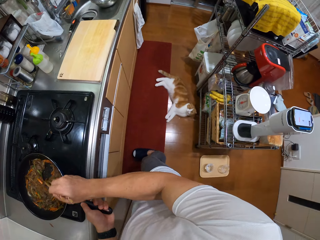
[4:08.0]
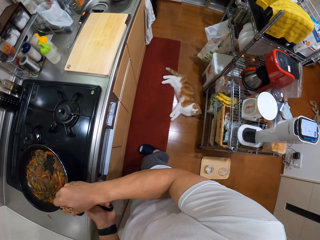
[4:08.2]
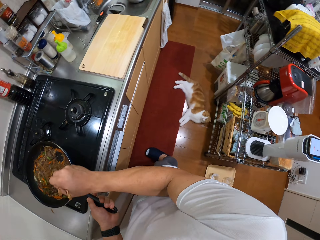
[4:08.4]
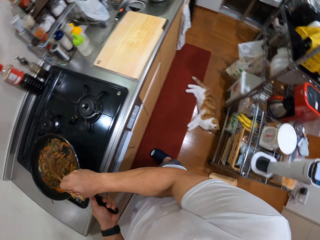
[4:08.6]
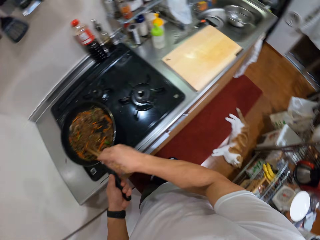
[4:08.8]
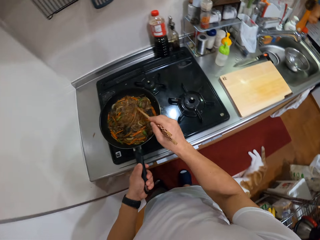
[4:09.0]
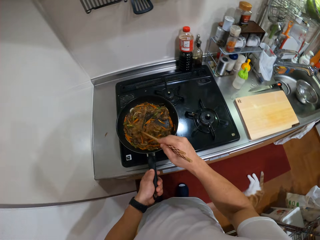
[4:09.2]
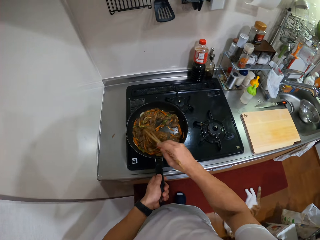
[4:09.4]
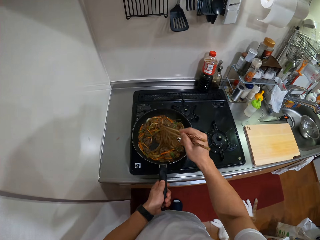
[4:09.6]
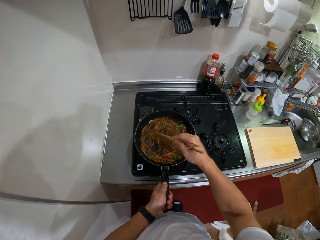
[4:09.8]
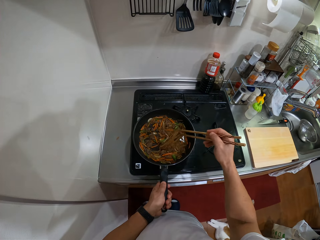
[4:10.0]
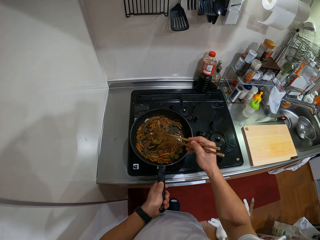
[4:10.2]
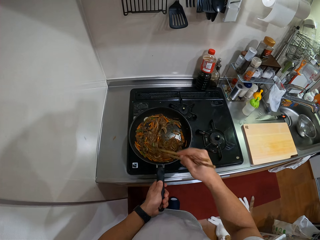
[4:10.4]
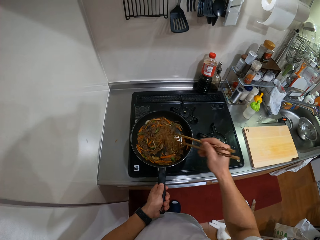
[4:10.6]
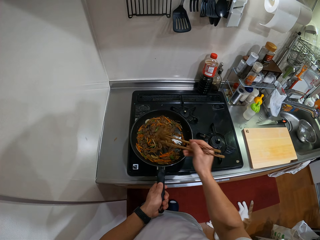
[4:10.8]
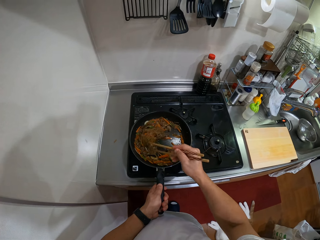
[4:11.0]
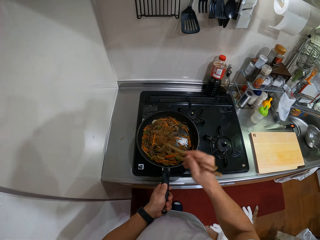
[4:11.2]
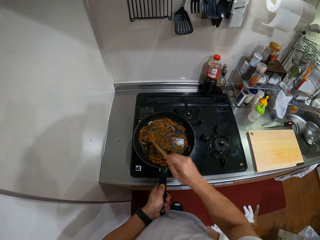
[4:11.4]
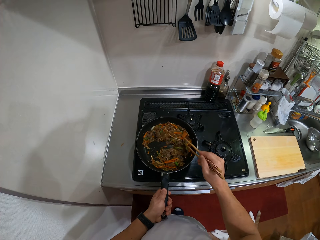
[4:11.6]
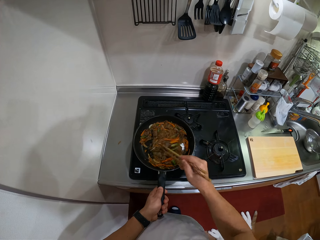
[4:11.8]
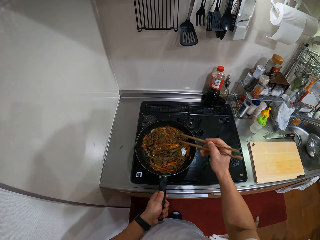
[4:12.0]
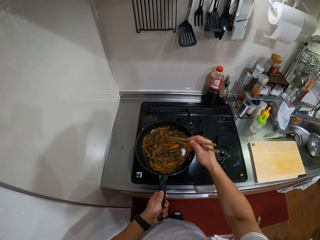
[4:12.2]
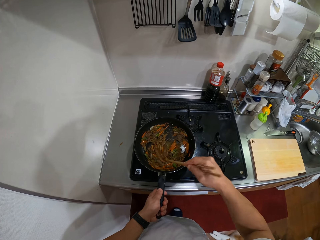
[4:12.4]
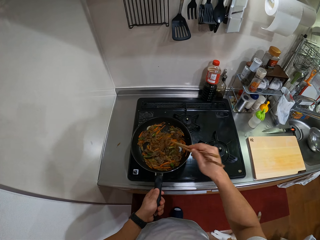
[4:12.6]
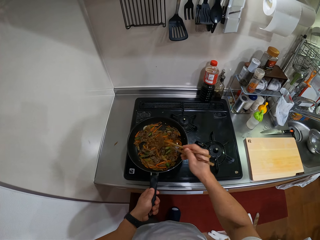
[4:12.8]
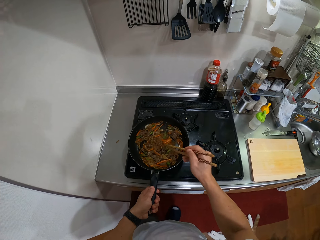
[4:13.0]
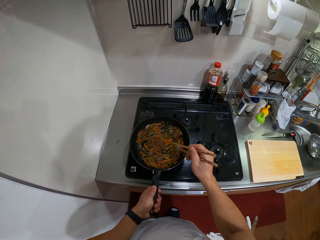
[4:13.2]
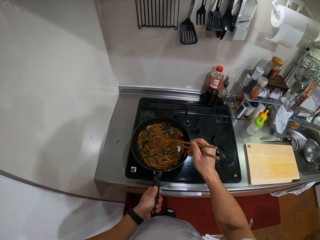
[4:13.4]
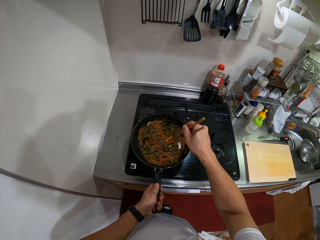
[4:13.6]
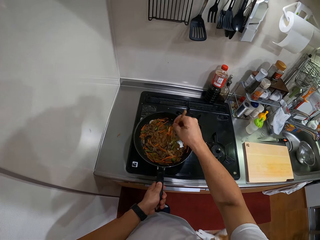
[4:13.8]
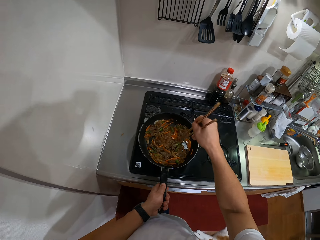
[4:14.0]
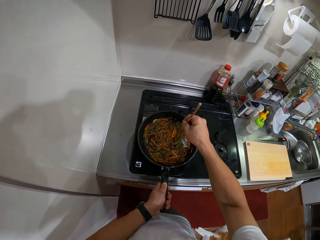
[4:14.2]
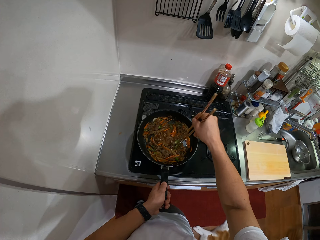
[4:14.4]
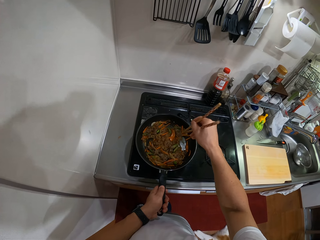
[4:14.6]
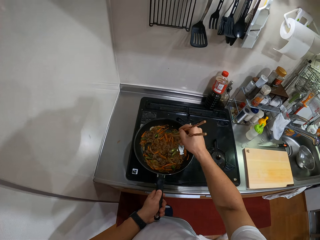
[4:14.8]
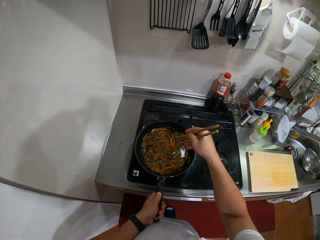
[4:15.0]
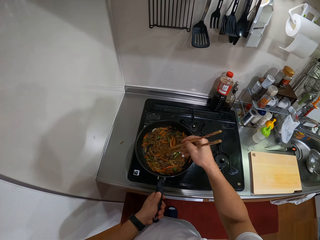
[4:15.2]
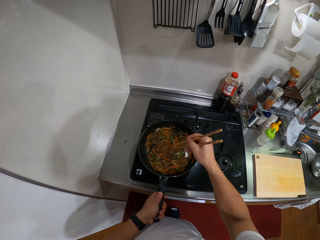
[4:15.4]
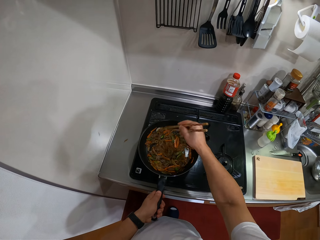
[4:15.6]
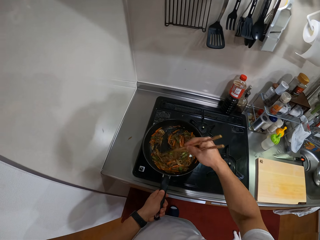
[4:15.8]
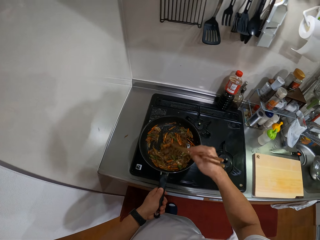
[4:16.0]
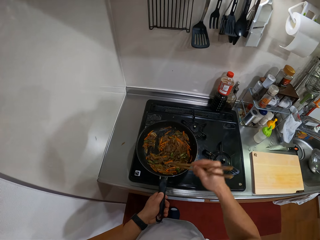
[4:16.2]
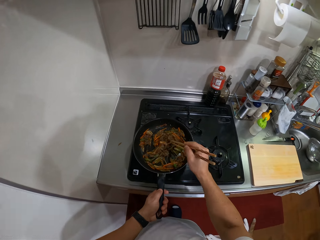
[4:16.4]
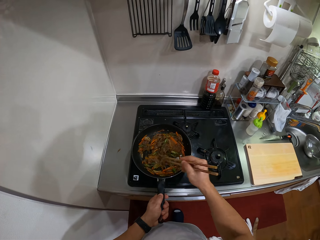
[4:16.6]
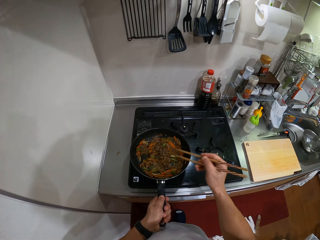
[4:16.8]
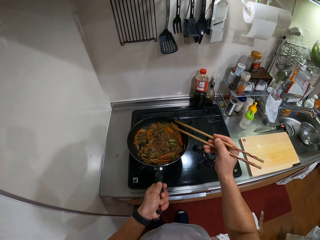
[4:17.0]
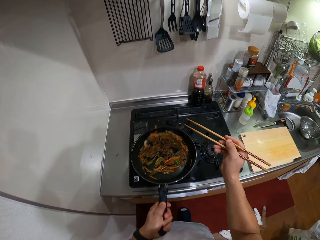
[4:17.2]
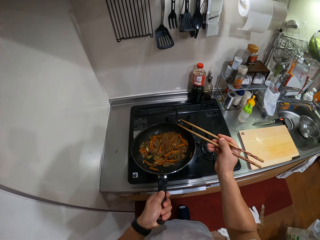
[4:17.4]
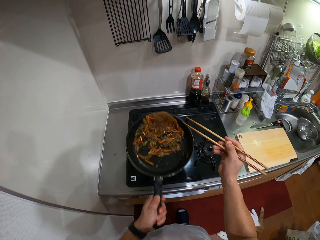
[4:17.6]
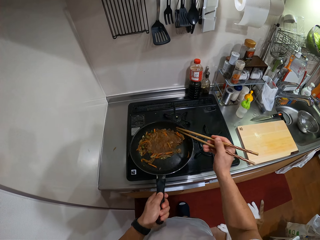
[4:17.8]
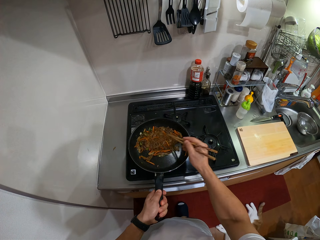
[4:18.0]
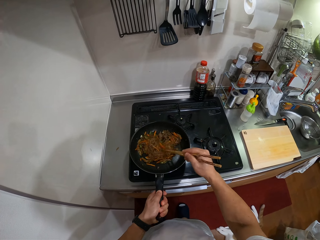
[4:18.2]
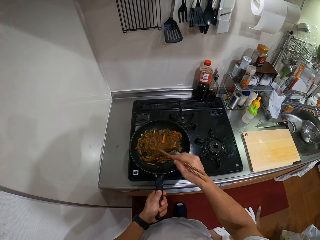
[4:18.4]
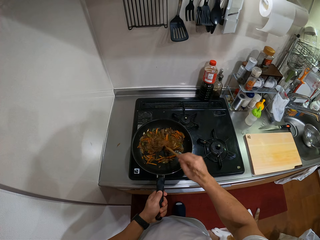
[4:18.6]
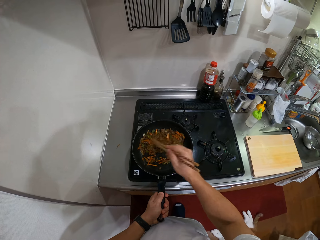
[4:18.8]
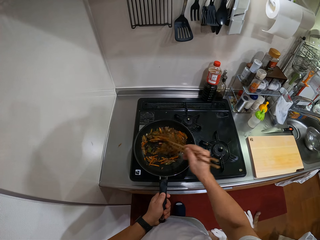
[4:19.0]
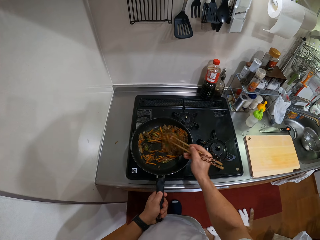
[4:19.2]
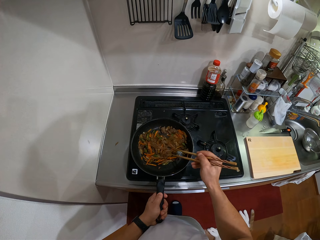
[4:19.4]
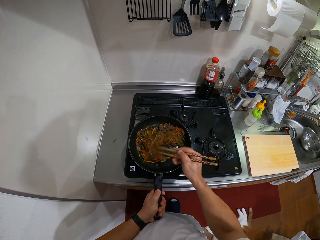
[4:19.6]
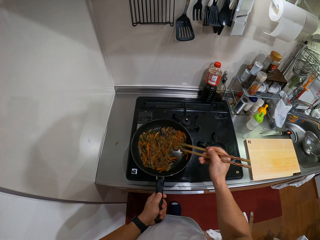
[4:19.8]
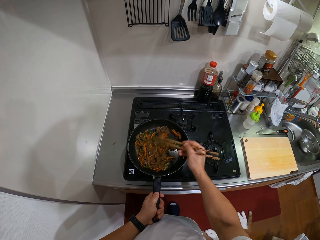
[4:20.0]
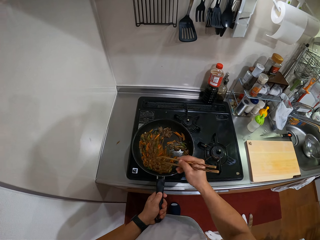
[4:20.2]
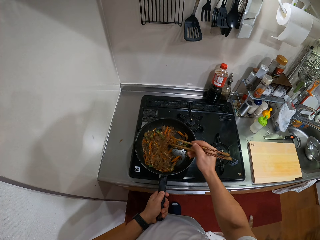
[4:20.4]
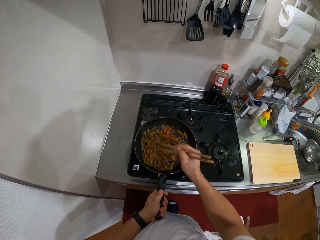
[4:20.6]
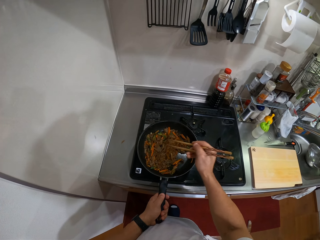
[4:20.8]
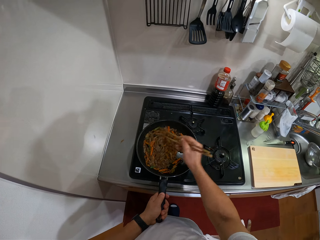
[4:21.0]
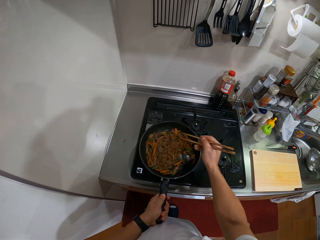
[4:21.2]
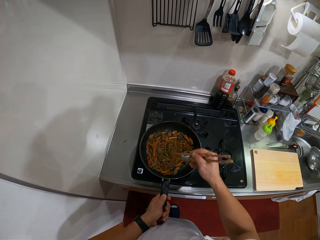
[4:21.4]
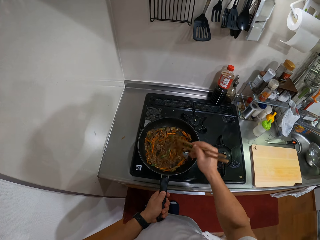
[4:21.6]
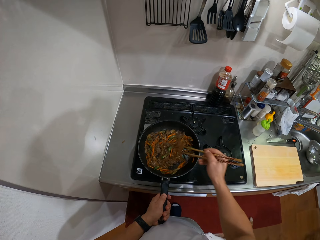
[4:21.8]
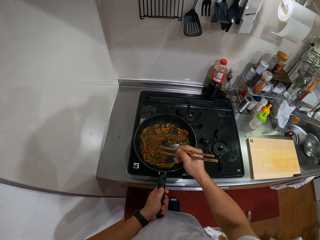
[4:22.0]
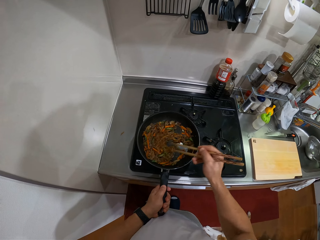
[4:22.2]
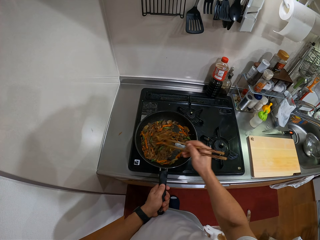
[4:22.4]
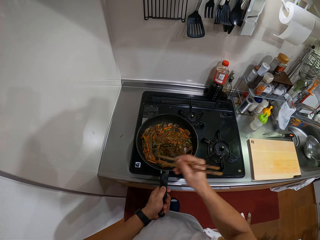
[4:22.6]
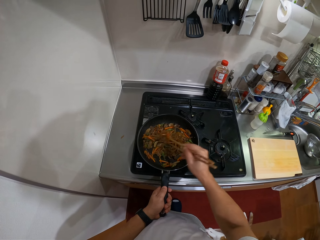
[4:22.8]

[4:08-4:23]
The camera wearer looks to the side. They stir the food. They throw the pan up and down. They place the pan on the cooking stove. They stir the food.

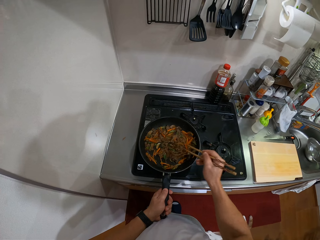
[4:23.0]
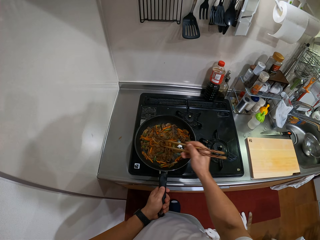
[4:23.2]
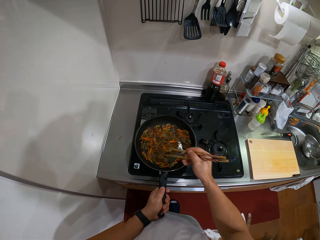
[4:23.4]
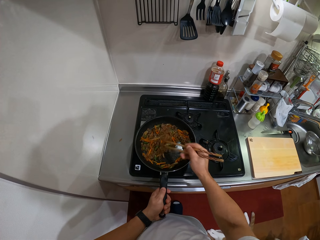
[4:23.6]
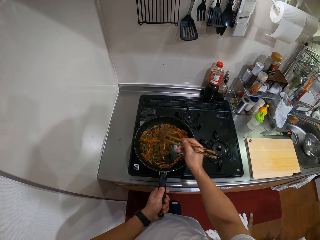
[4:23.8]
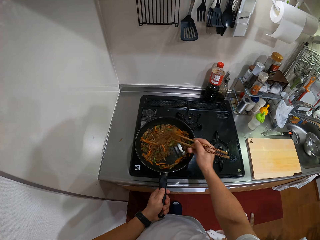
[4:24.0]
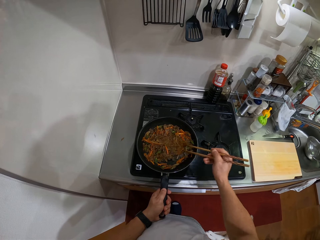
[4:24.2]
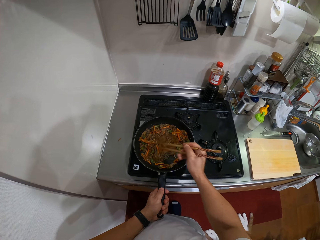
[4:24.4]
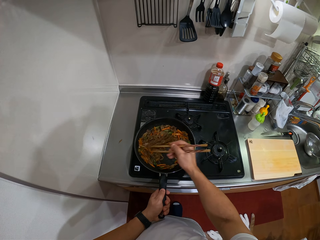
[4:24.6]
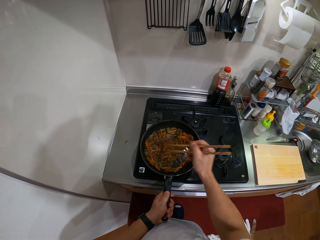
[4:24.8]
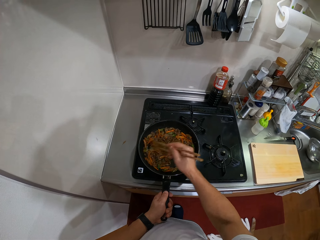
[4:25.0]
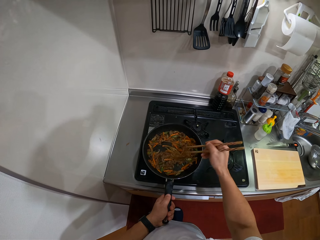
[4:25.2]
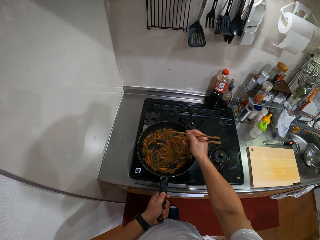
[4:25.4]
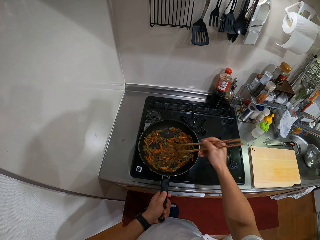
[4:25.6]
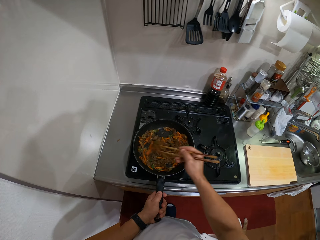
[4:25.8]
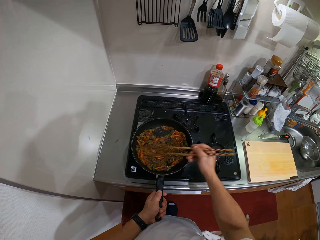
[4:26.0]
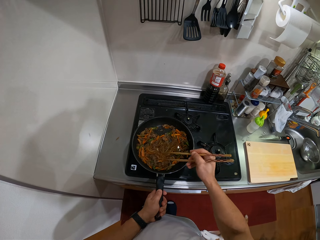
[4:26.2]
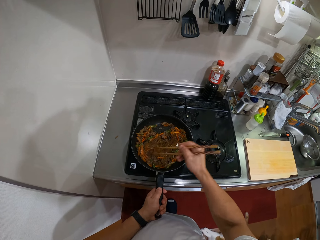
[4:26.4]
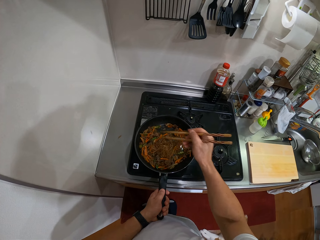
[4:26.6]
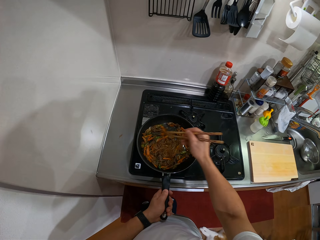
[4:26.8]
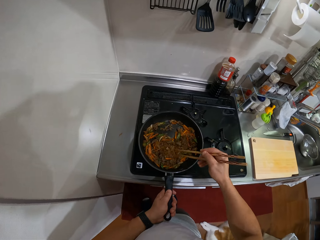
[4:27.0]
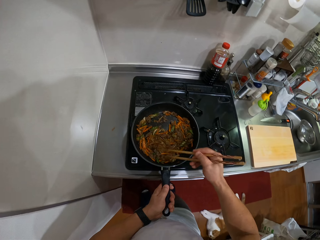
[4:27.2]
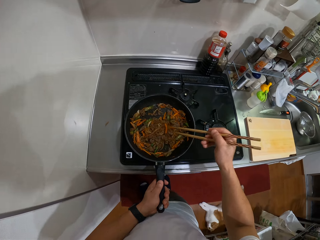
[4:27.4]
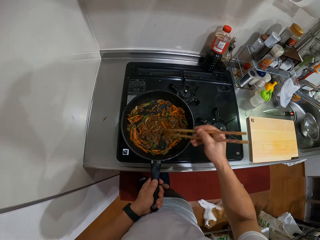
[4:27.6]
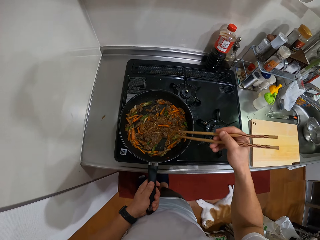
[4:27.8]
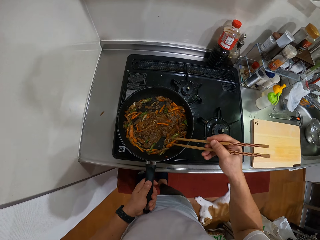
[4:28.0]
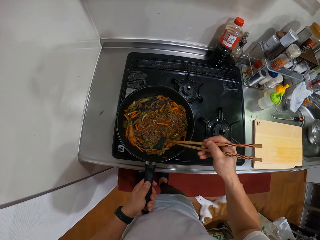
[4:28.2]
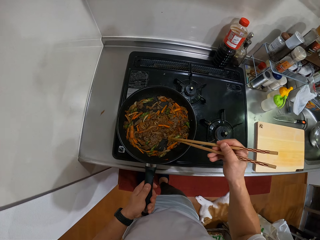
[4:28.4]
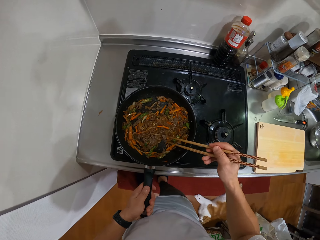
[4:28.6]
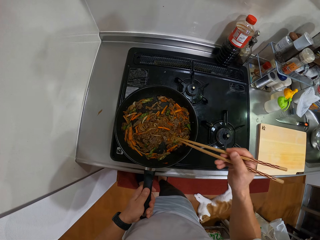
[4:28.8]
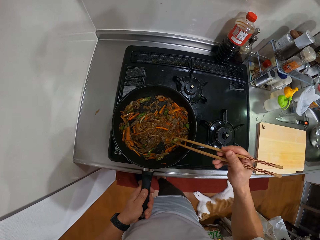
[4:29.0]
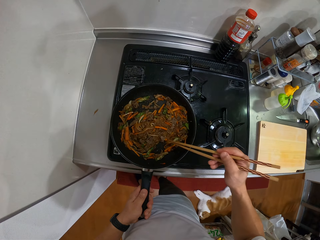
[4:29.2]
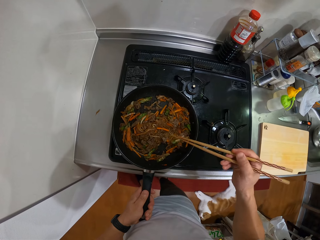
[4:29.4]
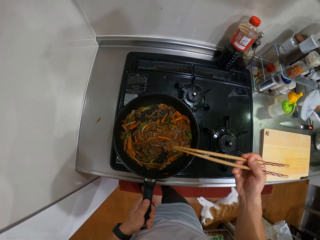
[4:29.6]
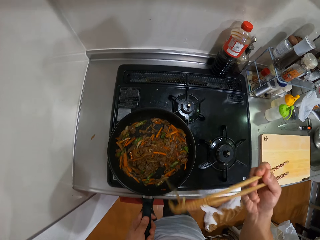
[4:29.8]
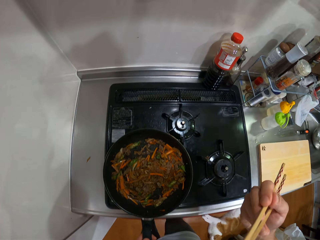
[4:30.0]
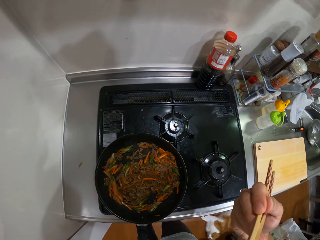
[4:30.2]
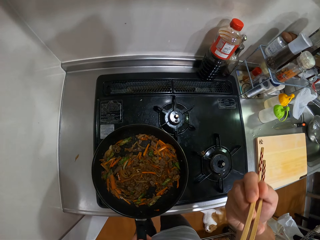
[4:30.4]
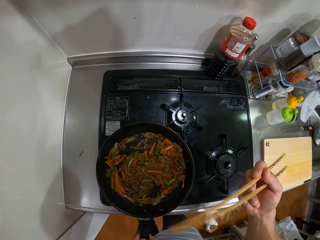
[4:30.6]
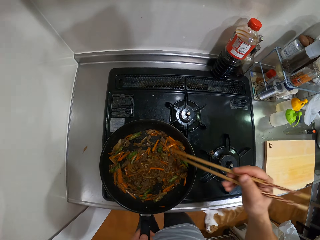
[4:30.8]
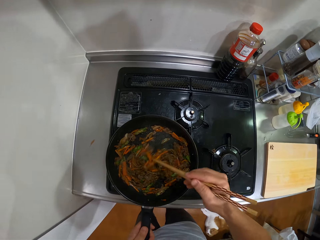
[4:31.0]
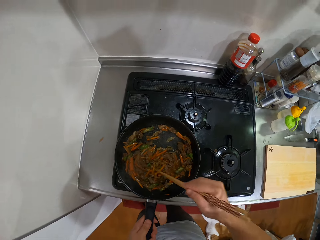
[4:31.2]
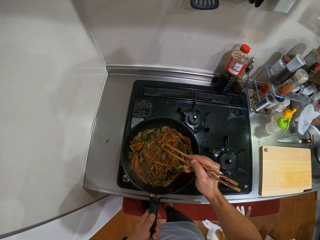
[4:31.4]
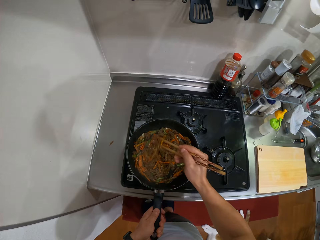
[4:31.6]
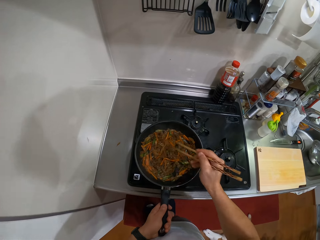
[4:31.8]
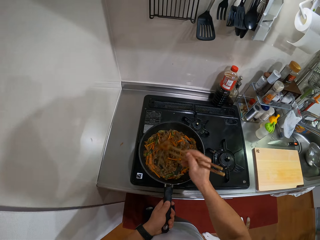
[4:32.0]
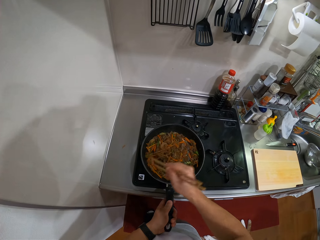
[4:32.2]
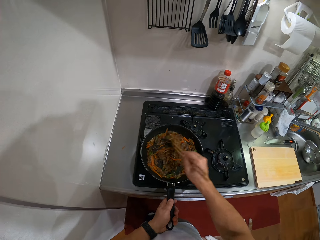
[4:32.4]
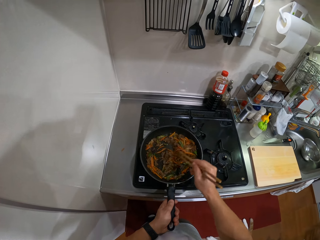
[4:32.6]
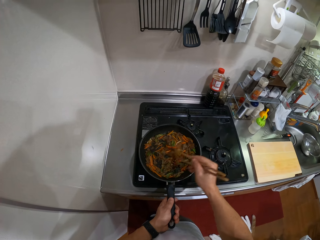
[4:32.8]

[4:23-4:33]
The camera wearer scoops food with the chopsticks. They lift the chopsticks up. They eat the food. They stir the food.
